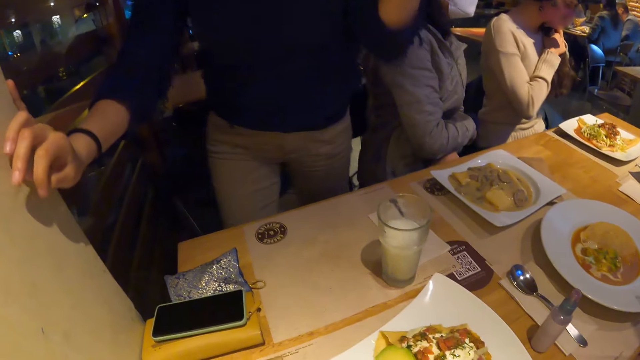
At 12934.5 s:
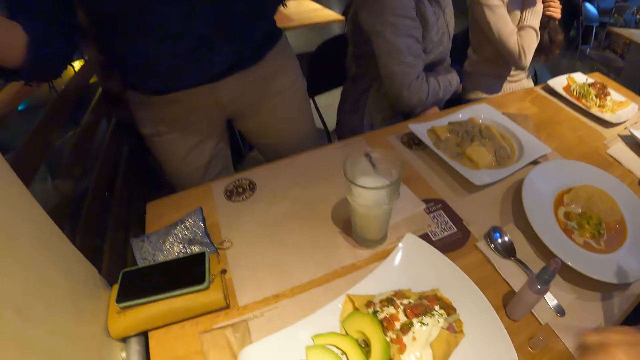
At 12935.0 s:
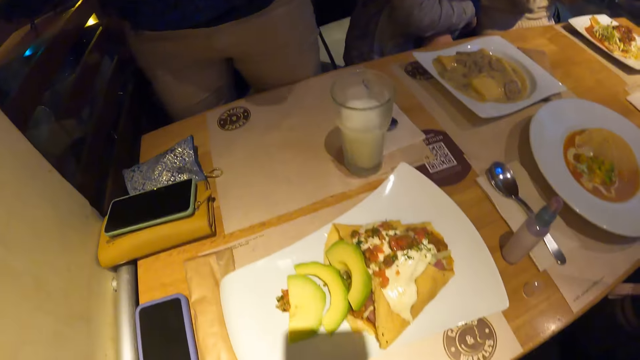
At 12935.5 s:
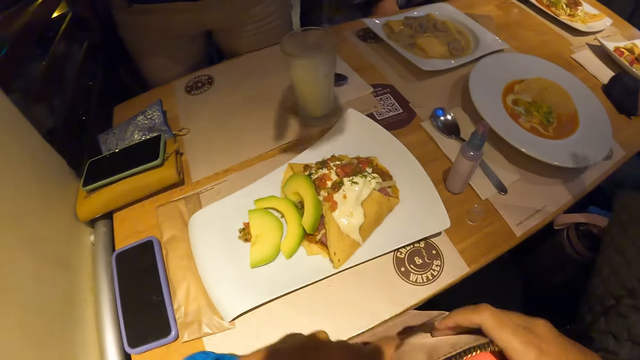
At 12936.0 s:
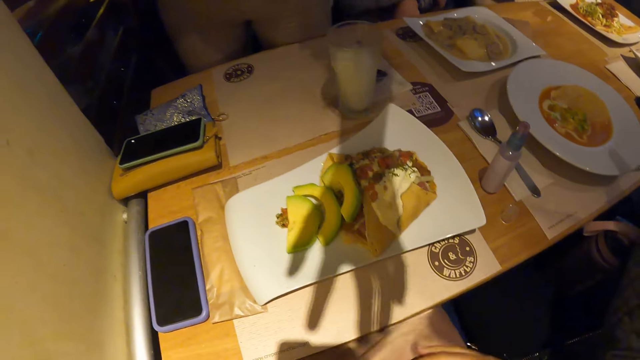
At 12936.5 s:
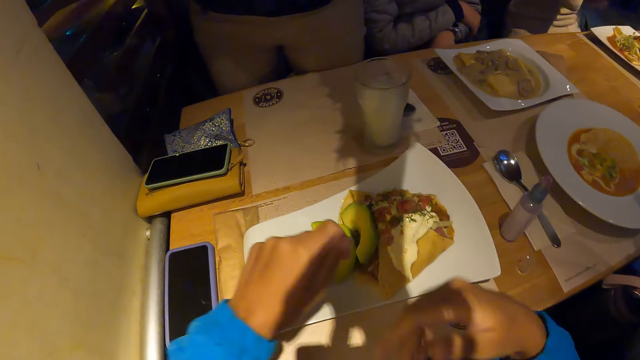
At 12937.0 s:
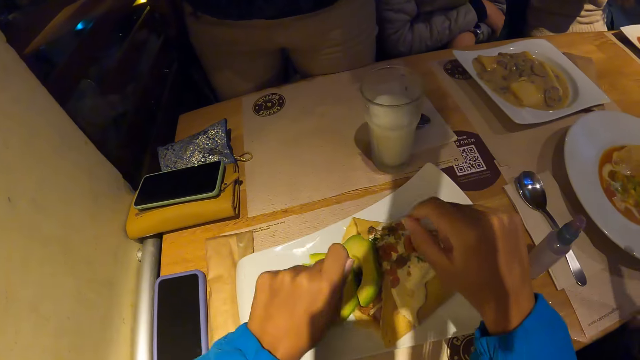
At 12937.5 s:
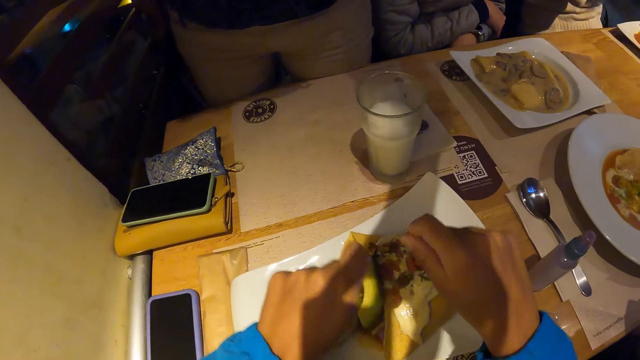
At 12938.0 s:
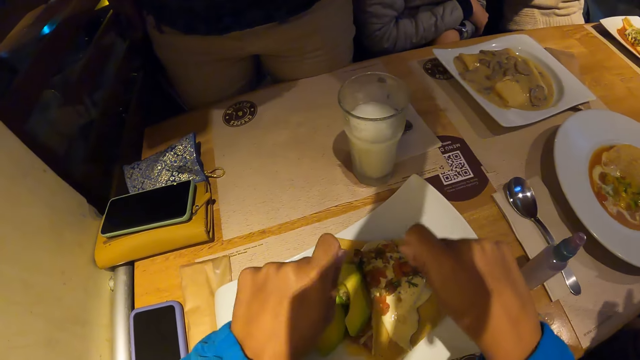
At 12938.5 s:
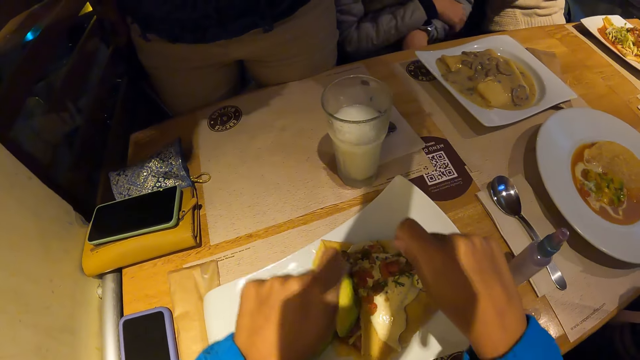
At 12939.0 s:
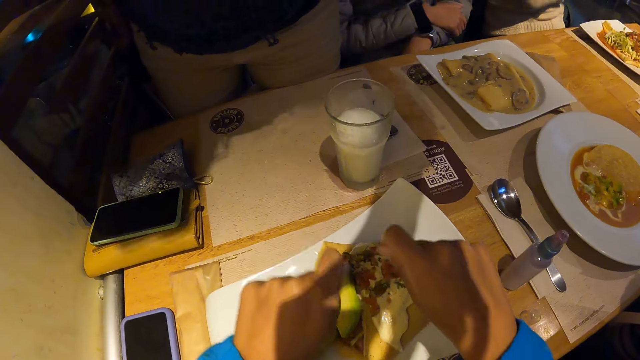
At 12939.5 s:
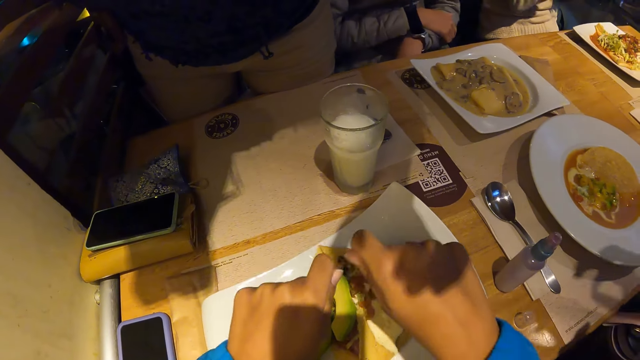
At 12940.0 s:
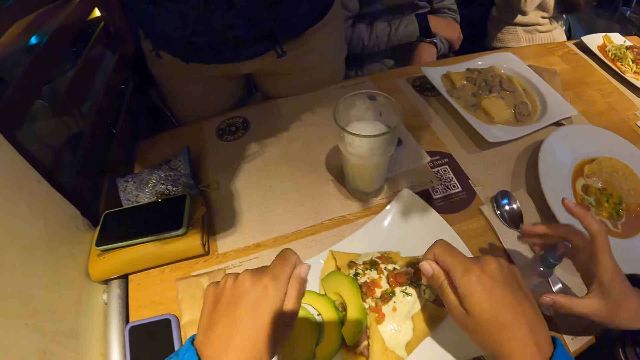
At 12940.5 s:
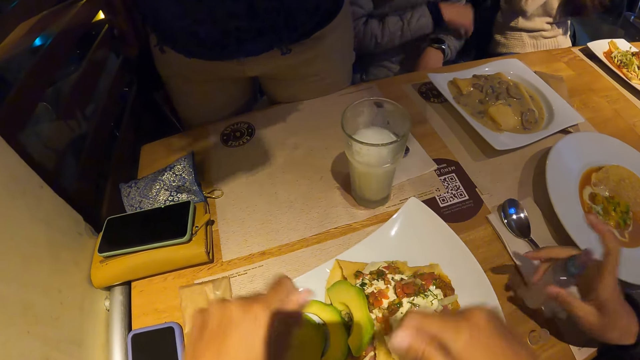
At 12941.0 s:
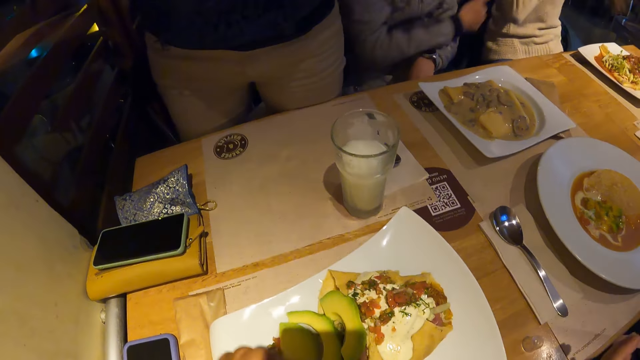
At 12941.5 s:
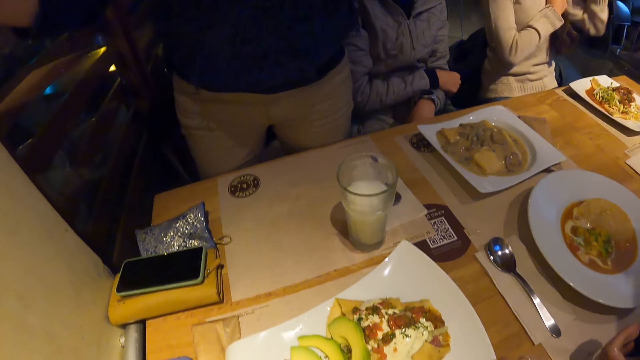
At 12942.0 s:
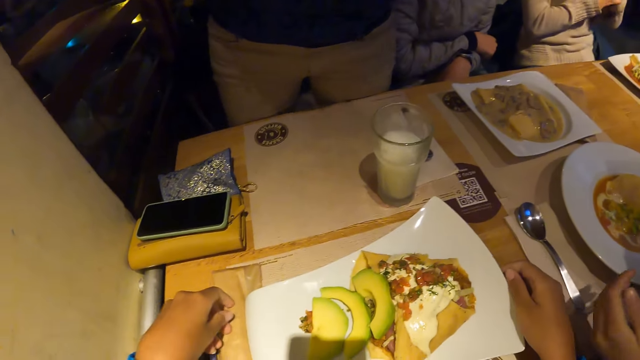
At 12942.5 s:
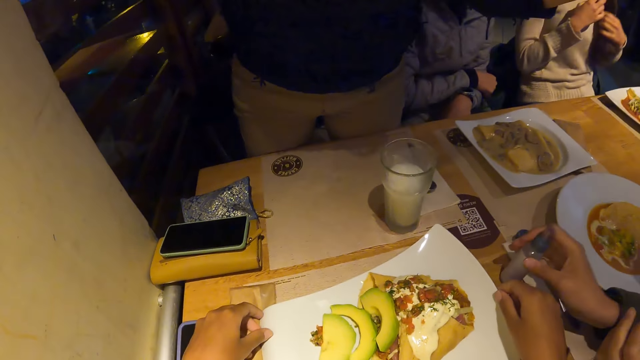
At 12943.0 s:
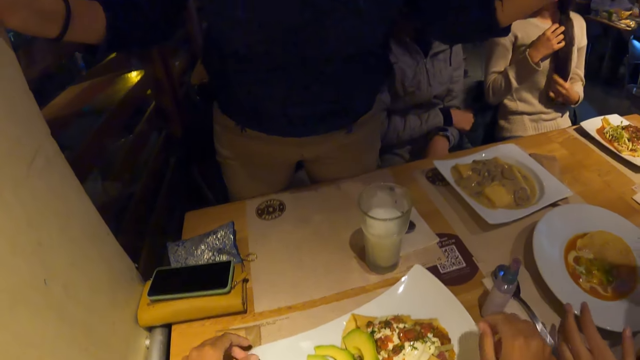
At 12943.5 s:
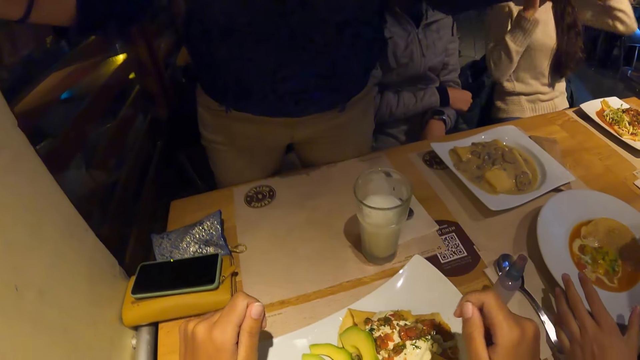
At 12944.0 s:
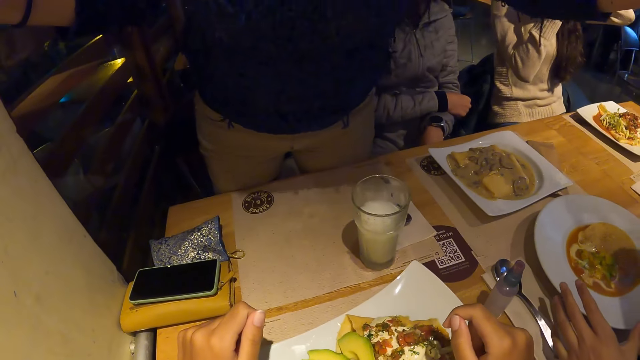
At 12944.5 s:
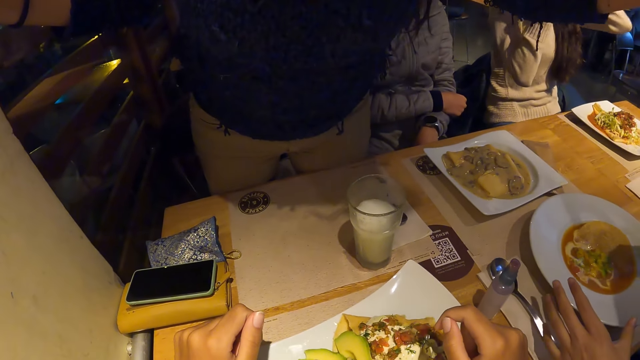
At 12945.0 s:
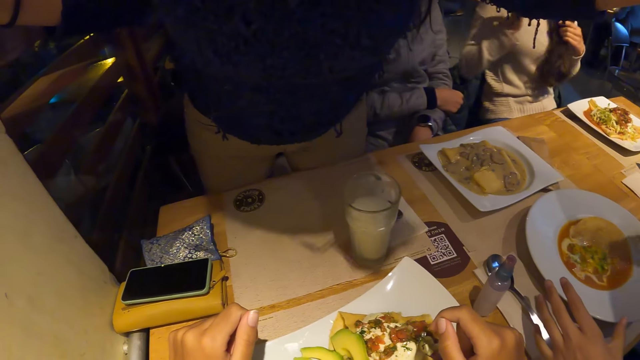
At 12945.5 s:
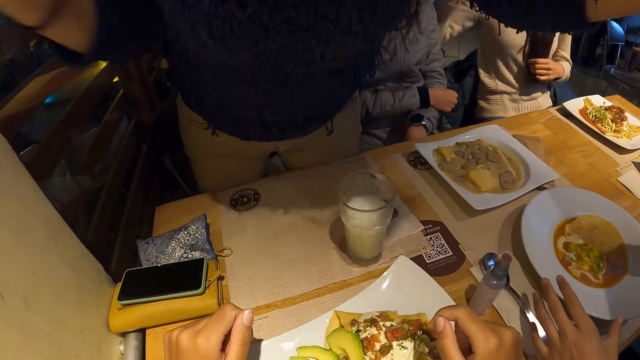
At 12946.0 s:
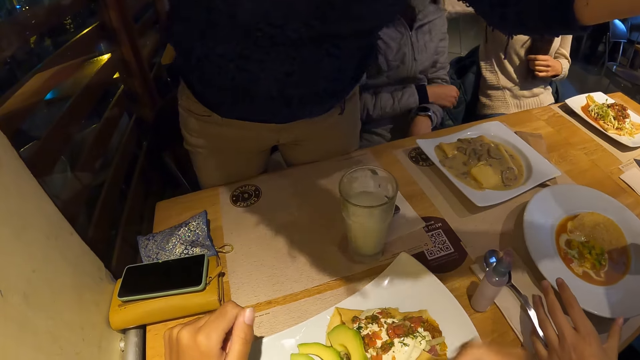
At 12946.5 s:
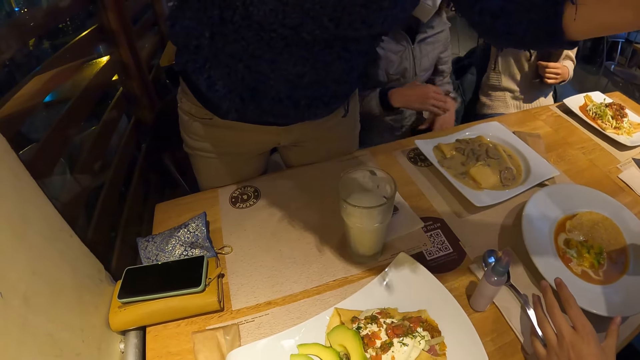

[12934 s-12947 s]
The camera wearer stares at a lady. They stare at the plate. The lady picks up the sanitizer from the table with her right hand. The lady drops the sanitizer on the table with her right hand.

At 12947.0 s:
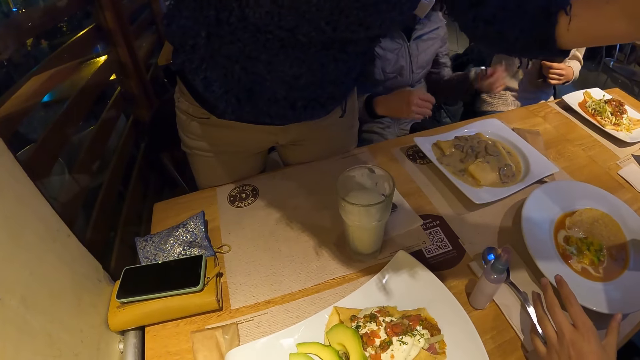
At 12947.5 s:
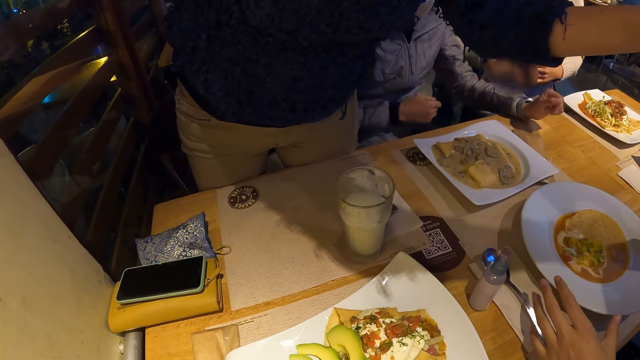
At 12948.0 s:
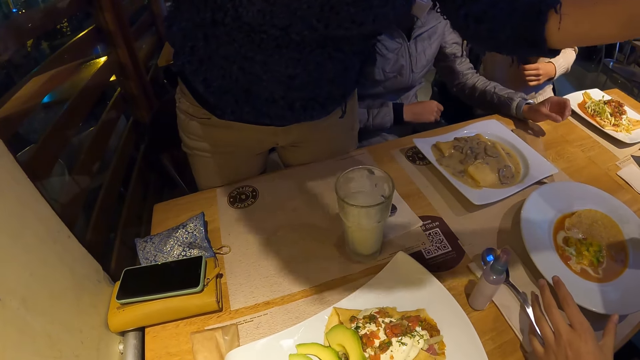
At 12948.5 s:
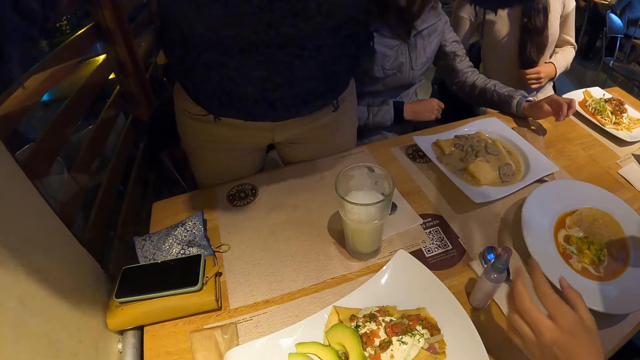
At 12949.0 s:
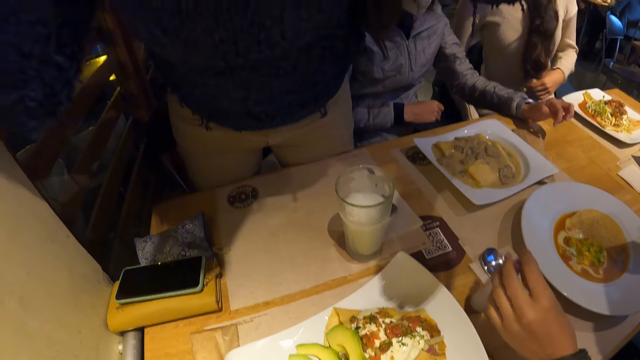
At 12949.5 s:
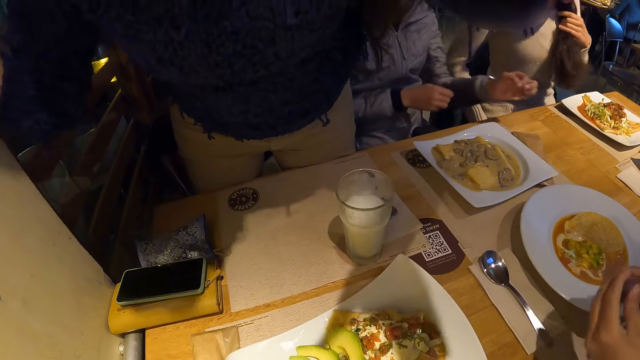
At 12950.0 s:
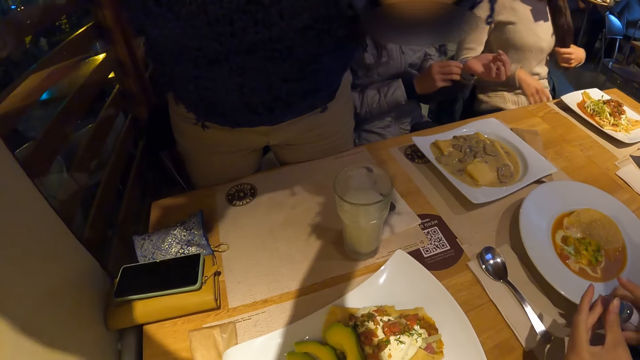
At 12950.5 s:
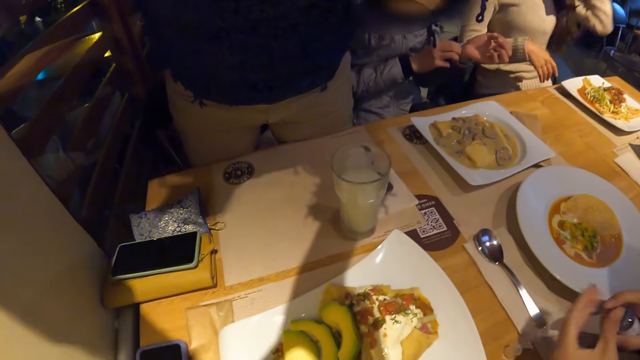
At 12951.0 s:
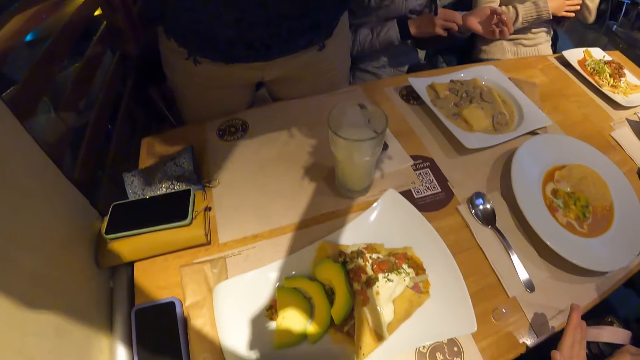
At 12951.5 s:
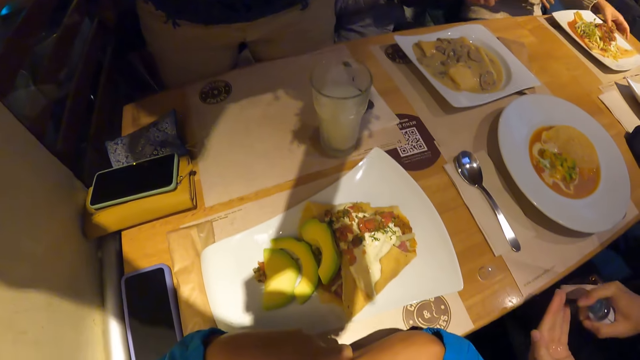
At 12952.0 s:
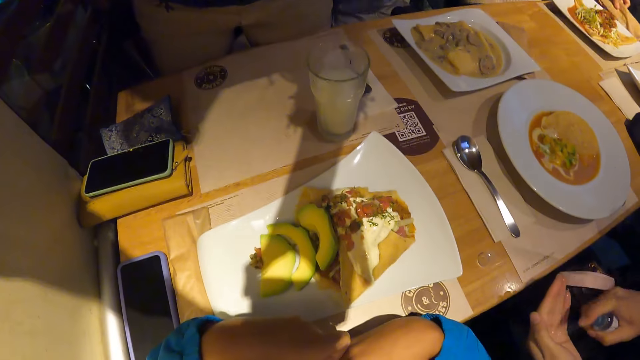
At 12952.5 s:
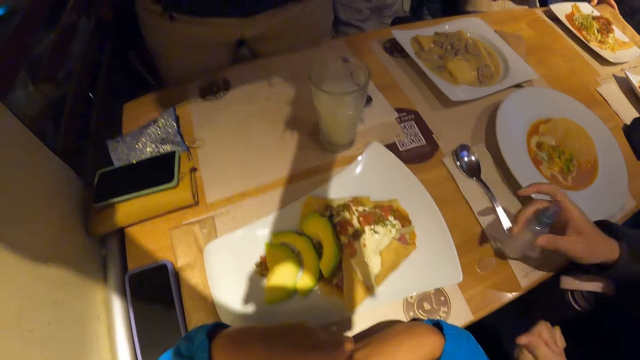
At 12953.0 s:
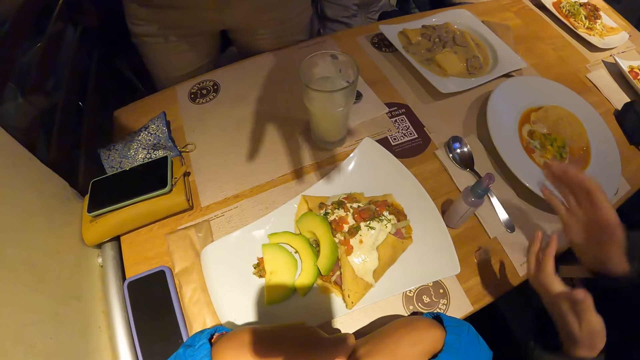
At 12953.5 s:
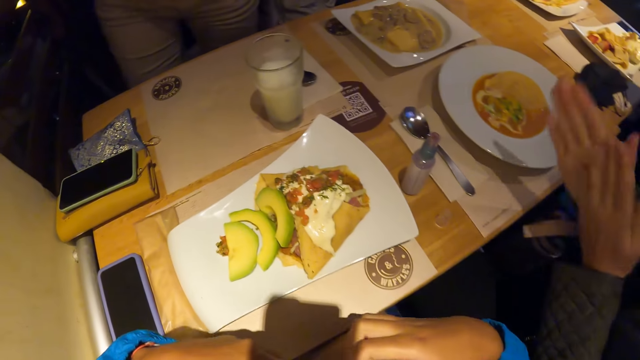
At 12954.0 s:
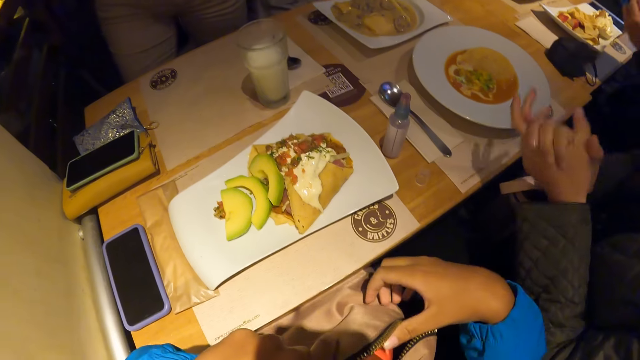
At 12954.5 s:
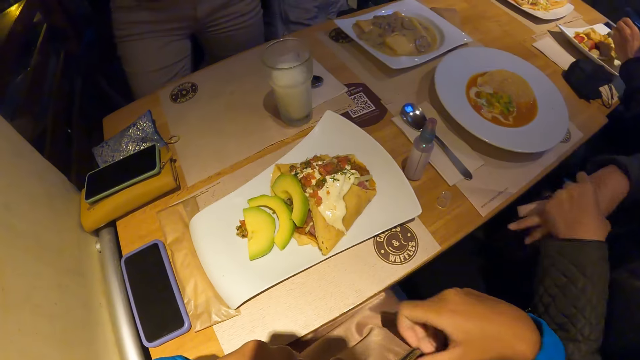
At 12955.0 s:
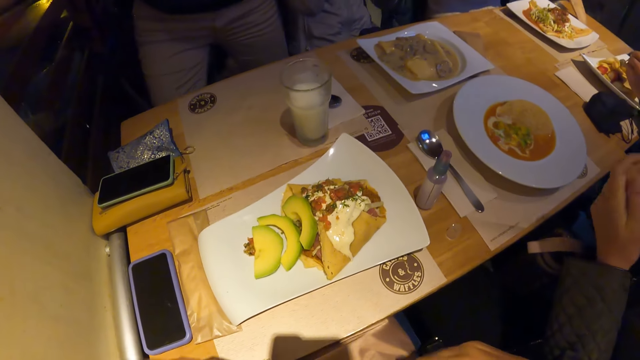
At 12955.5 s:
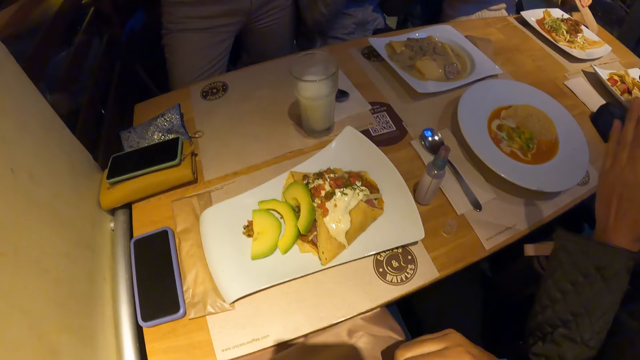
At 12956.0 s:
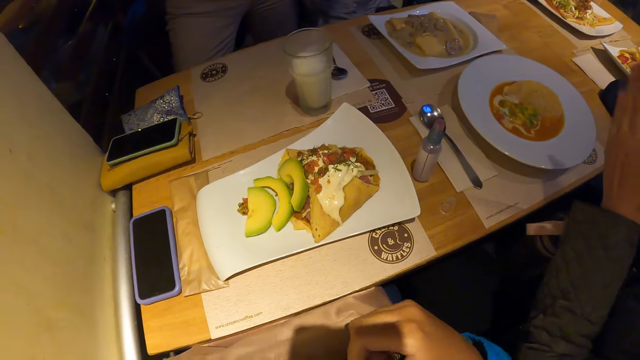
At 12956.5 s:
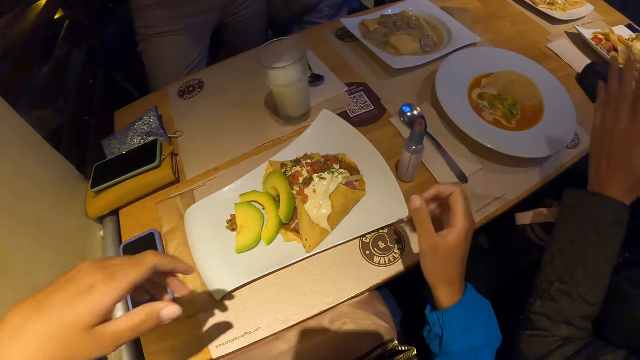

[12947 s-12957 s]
The woman picks up the sanitizer on the table with her left hand and passes the sanitizer from her left hand to her right hand. Another woman adjusts the watch on her left hand with her right hand. A man applies the sanitizer on his left hand with a sanitizer bottle in his right hand. A third woman touches the envelope on the table with her left hand. The first woman drops the sanitizer on the table with her right hand and rubs both palms together.
